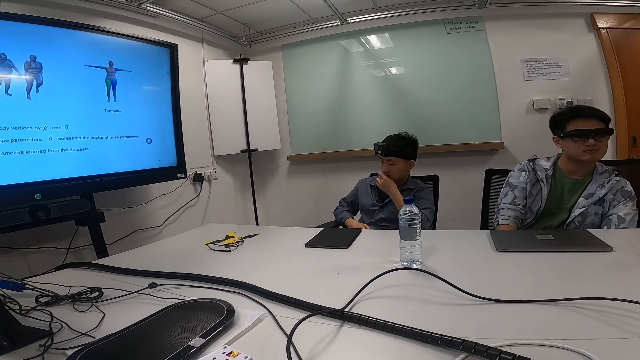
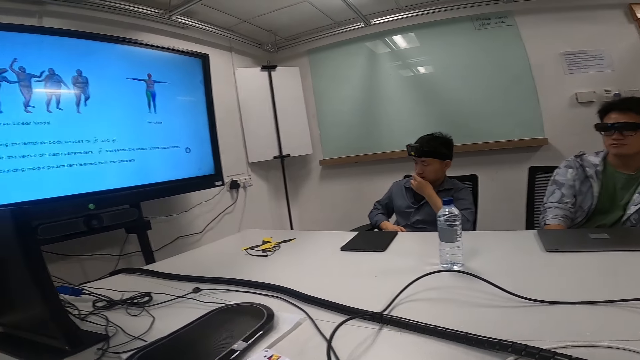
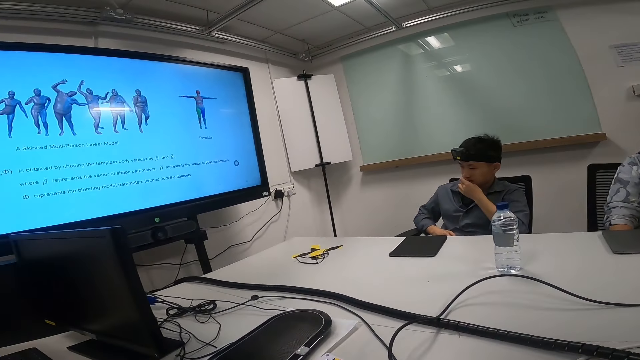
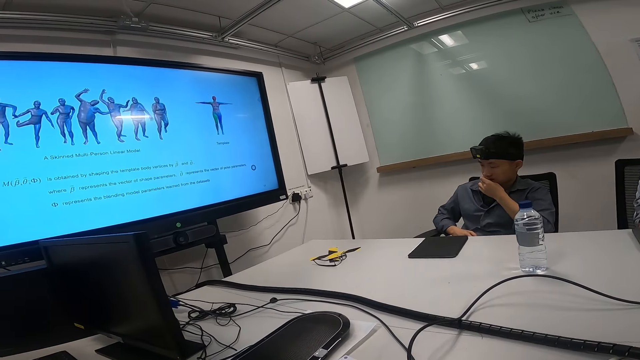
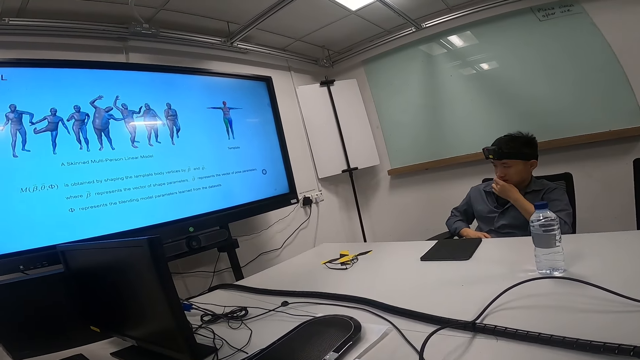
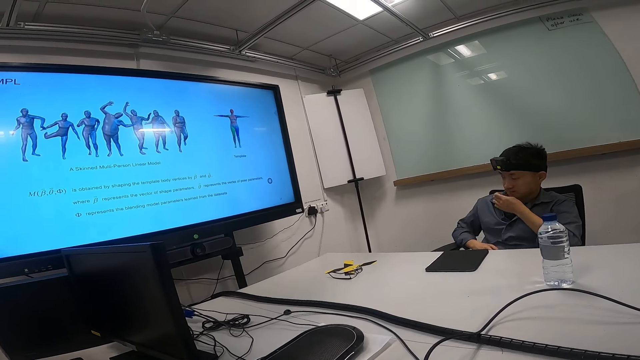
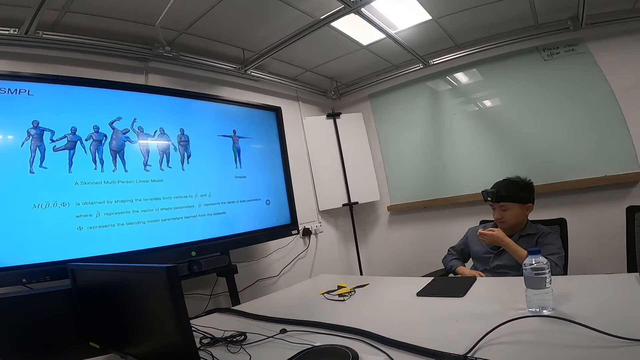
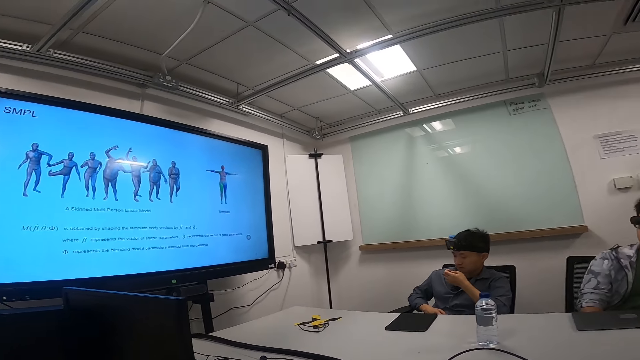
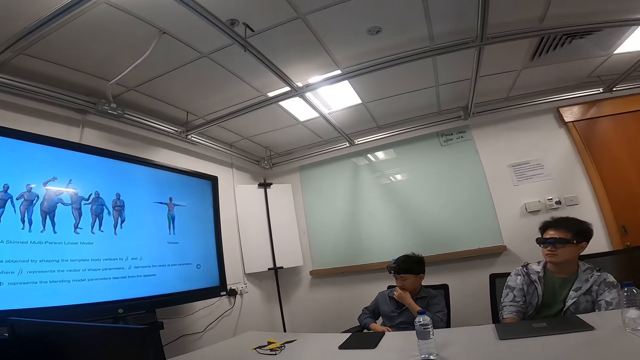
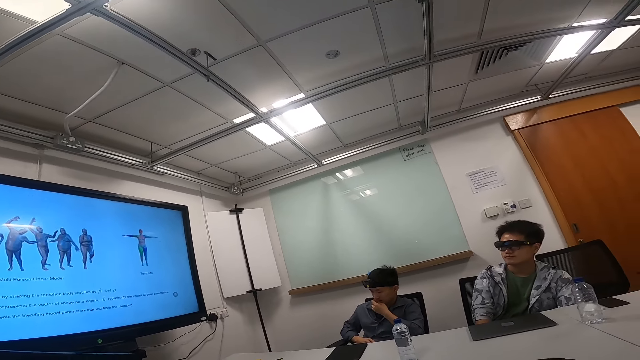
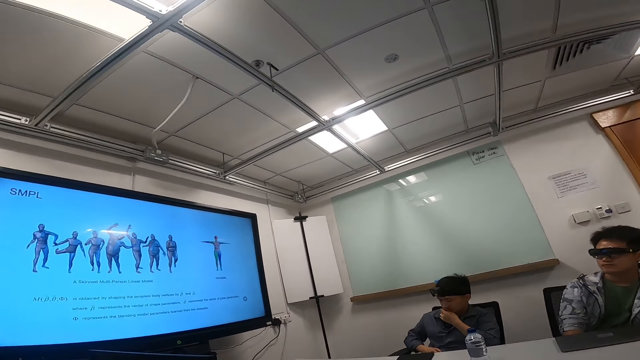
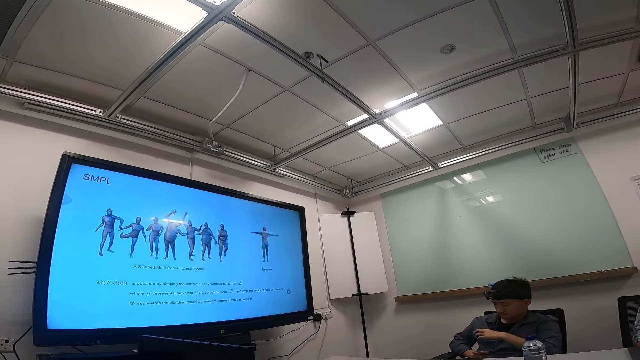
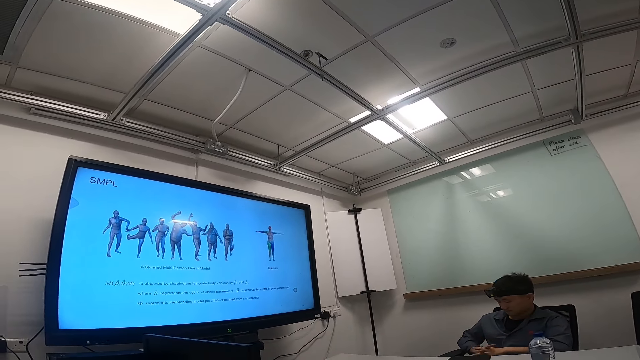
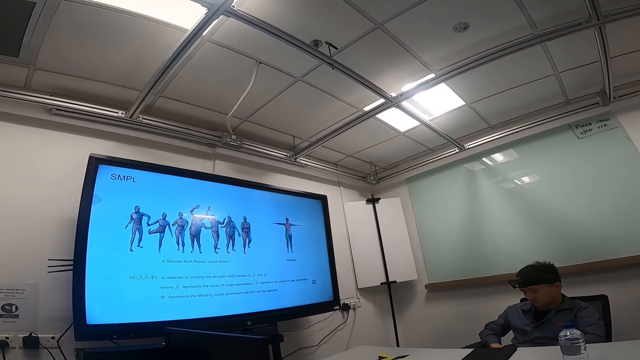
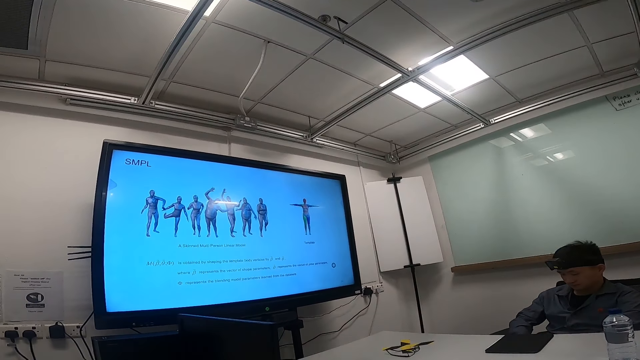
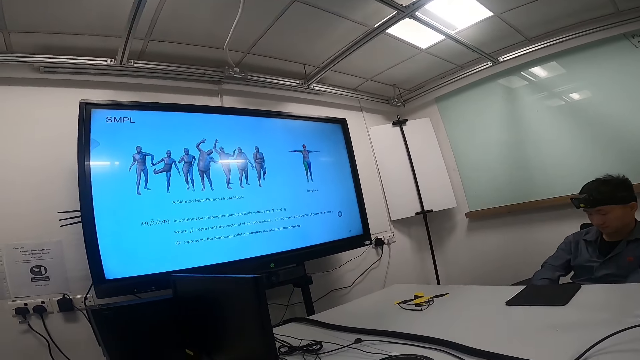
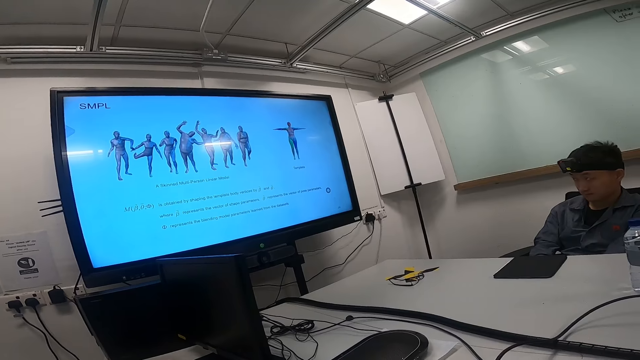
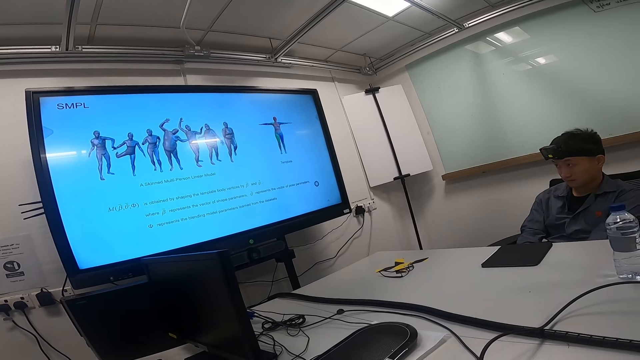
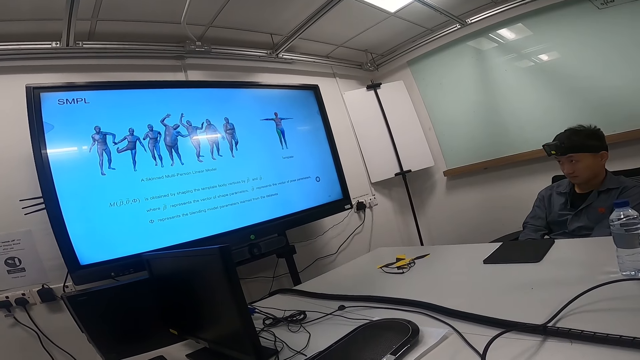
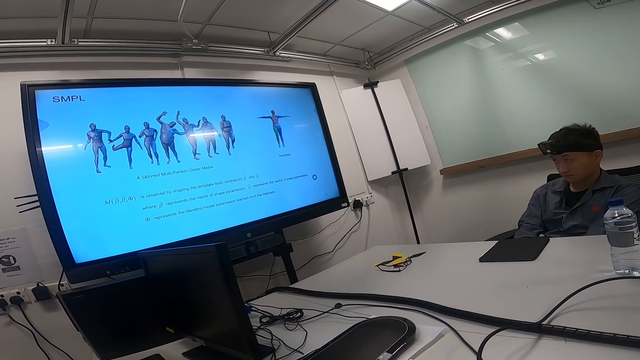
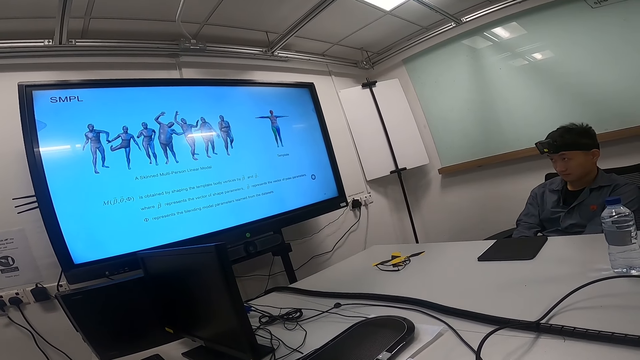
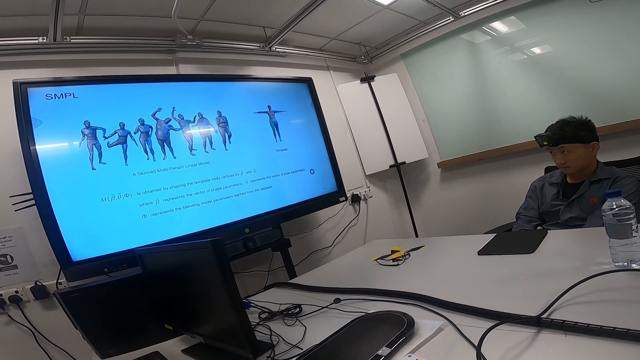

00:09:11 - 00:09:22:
A person looks at the fingers. Another person watches news on a smart TV. The camera wearer stares around in the house. A man moves his body on the chair. Another person watches the news on the smart TV.

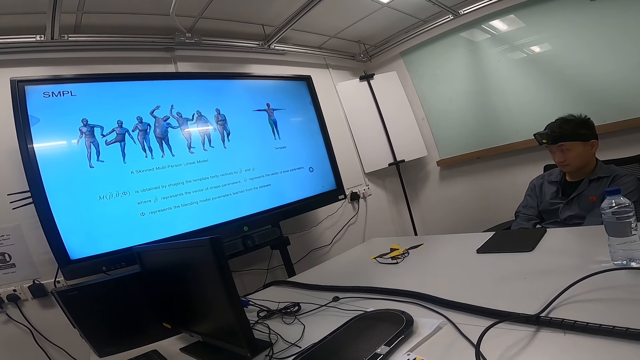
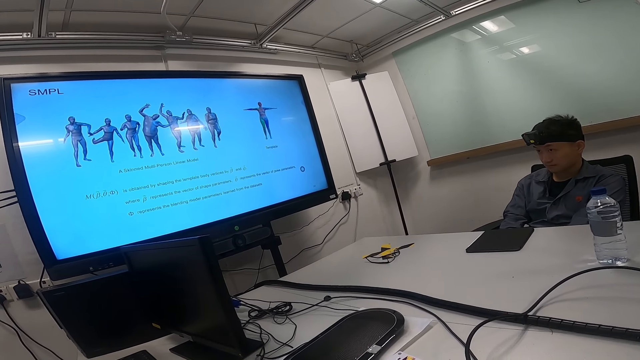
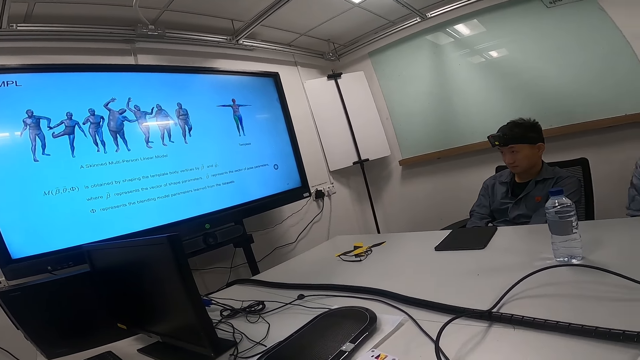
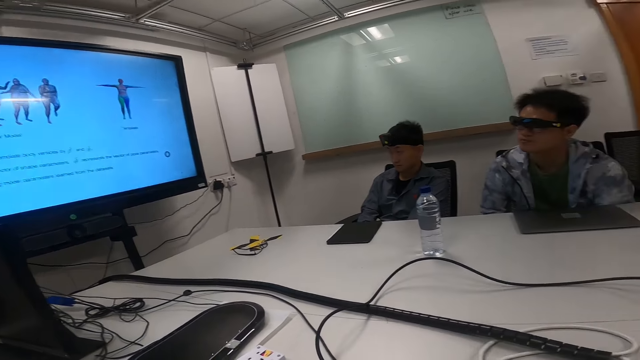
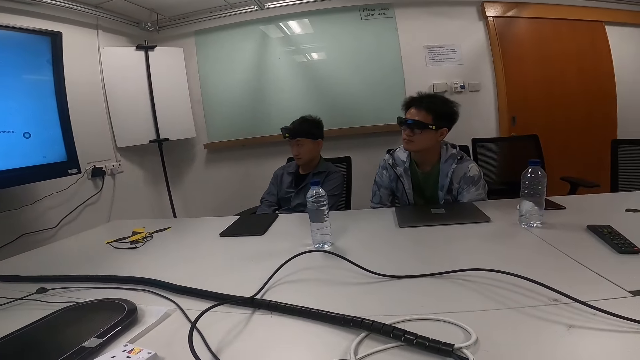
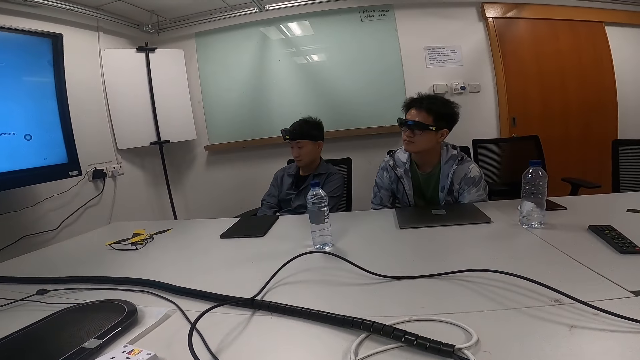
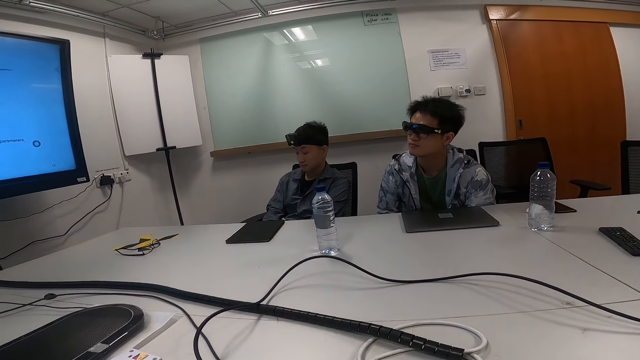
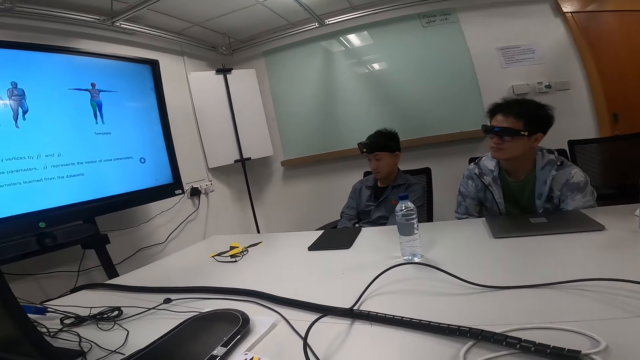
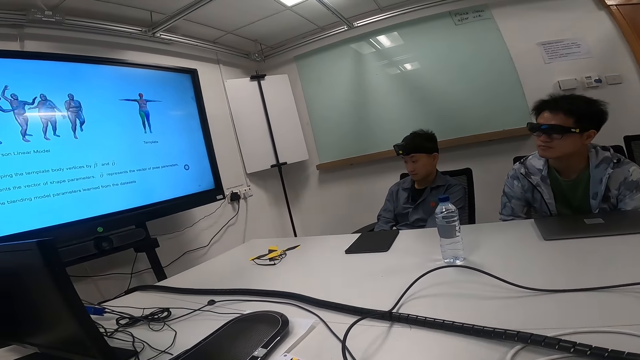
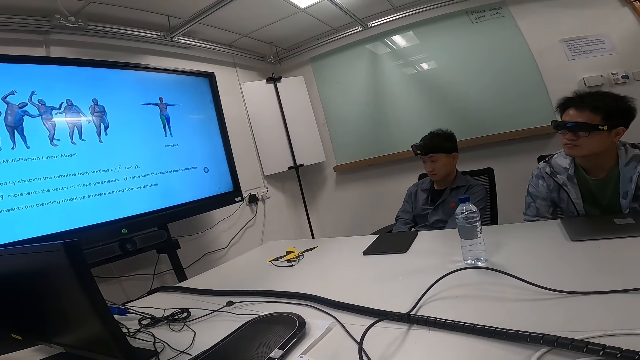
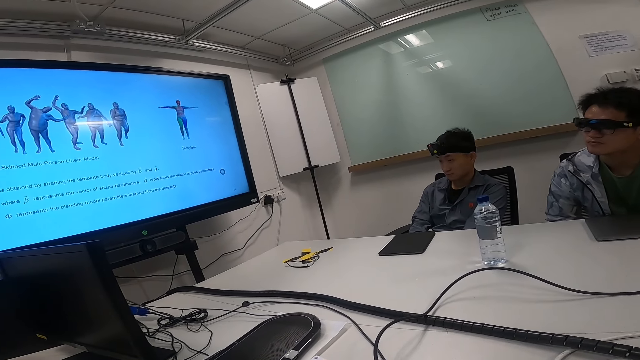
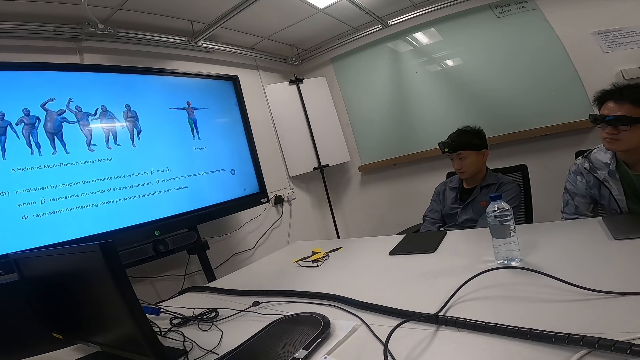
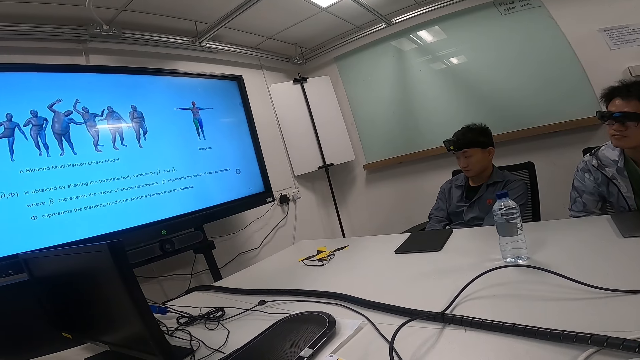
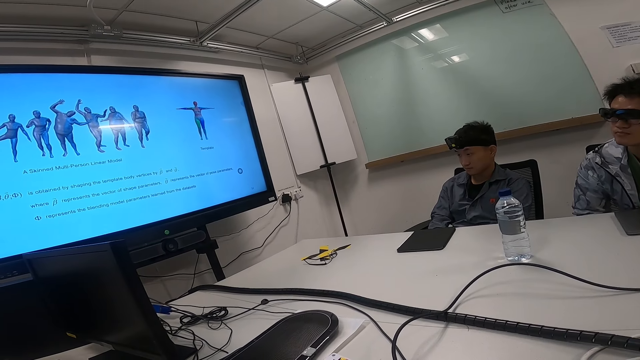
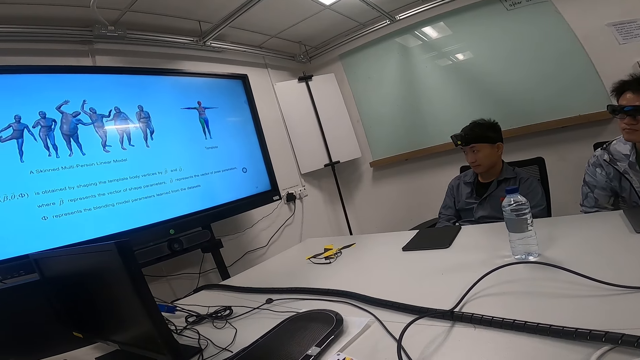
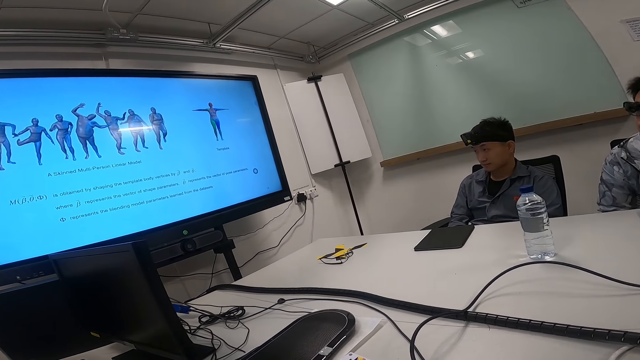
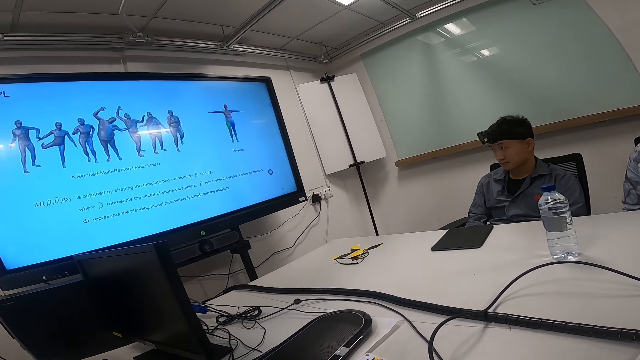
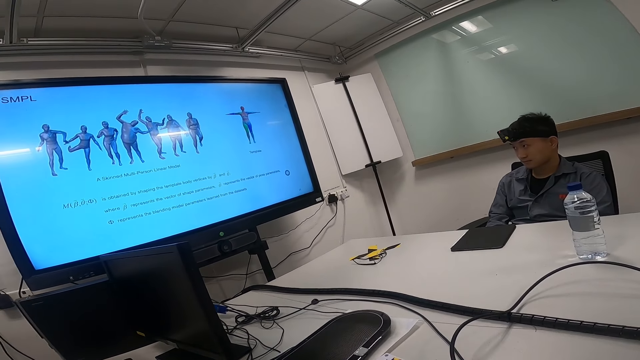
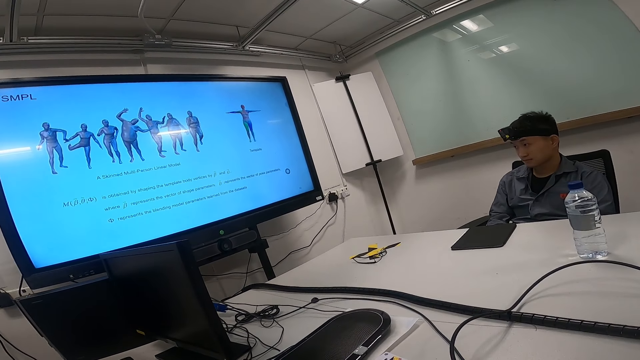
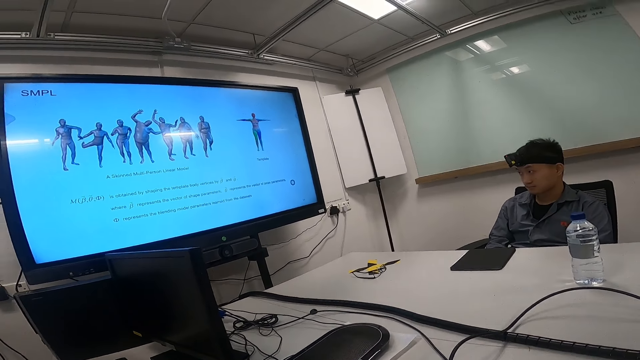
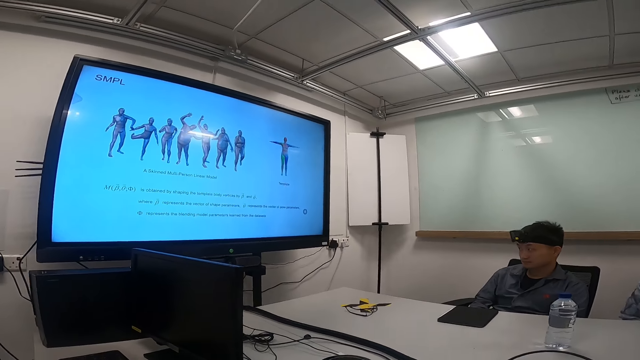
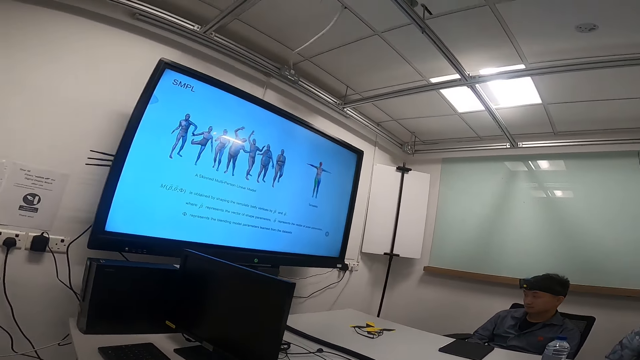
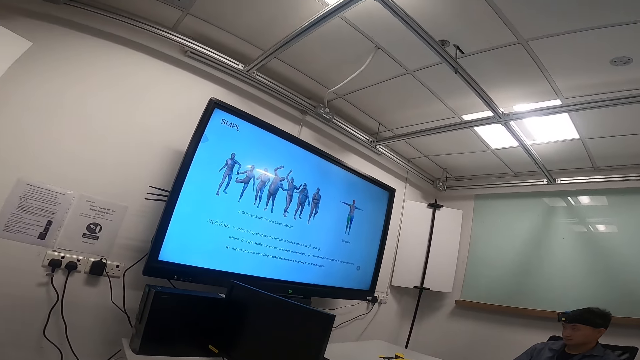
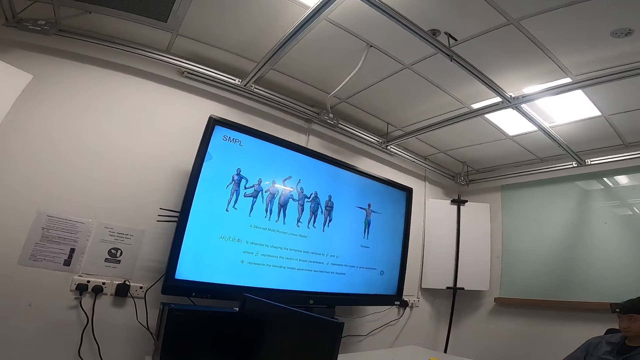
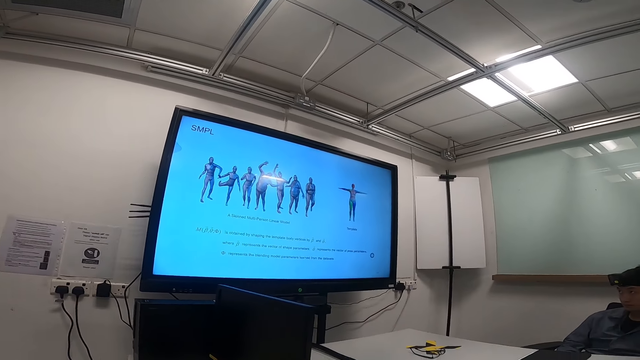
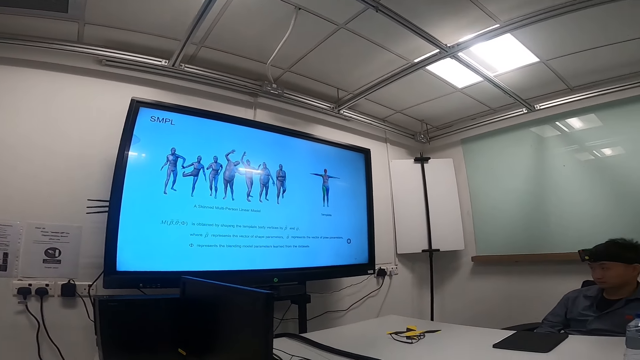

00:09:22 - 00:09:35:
A man looks at the screen. The camera wearer stares around in the house. A person watches news on a smart TV. Another man gazes around the room. The camera wearer watches the news on the smart TV. They stare around in the house.
